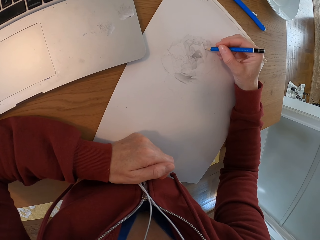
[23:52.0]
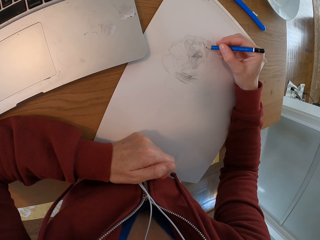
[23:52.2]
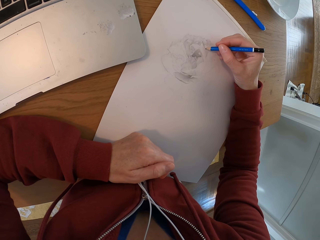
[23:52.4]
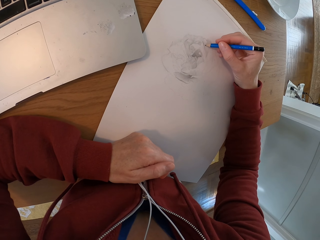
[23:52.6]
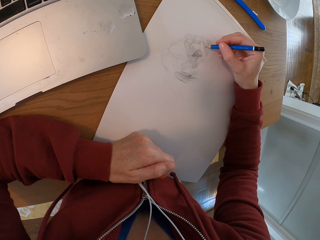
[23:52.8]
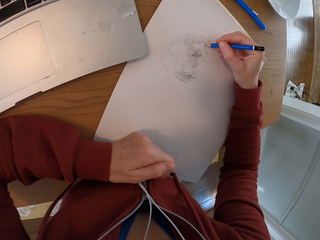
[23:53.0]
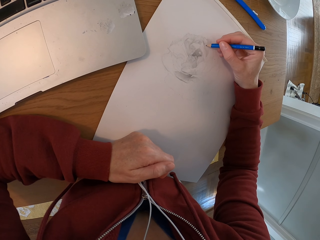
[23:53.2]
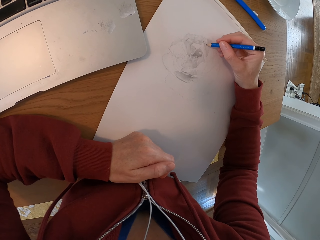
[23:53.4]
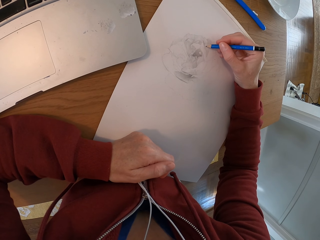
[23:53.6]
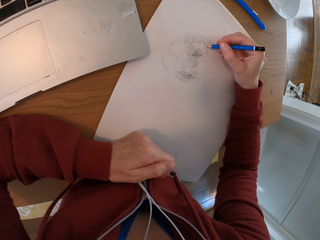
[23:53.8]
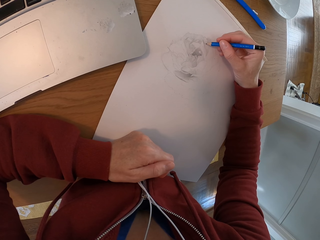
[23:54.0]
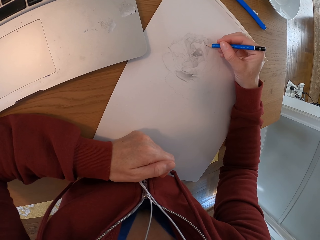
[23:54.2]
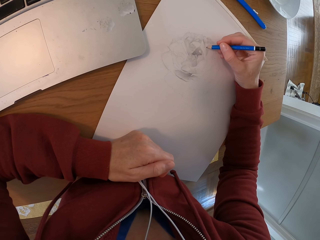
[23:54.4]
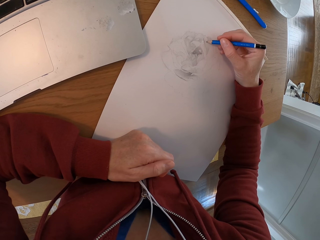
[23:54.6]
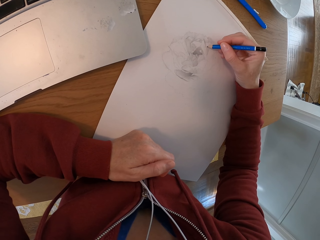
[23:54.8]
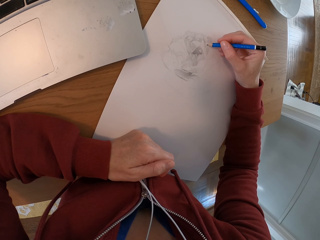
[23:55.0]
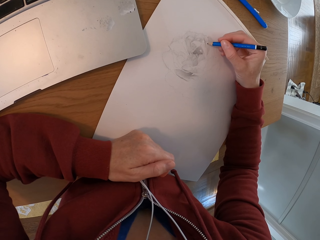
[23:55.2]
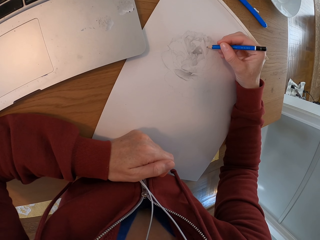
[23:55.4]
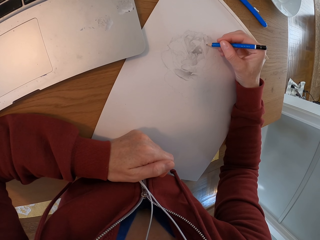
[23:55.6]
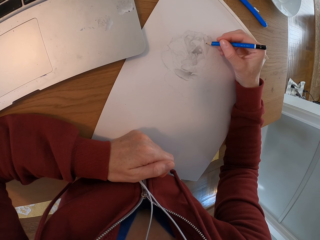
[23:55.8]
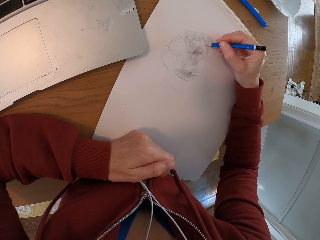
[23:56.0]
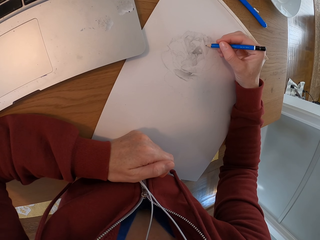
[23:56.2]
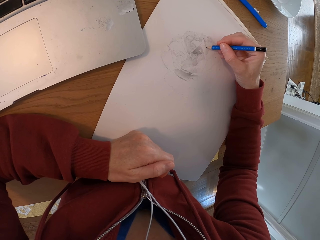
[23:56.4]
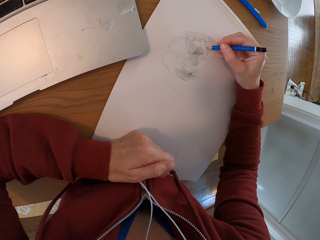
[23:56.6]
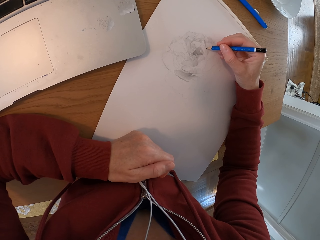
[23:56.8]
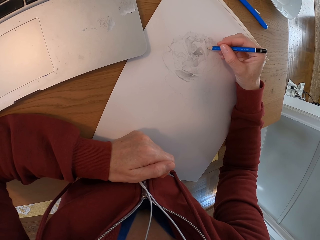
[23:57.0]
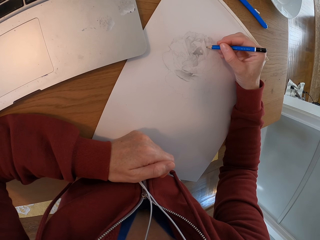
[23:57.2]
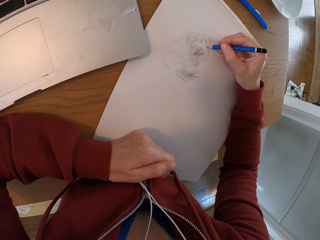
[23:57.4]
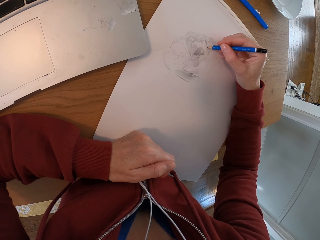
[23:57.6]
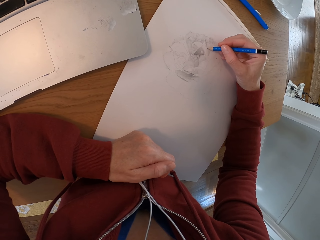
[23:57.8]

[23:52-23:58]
The camera wearer draws with a pencil on the drawing board.

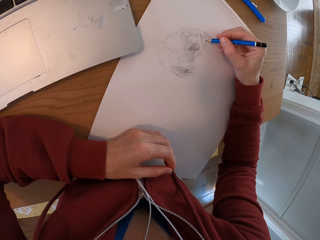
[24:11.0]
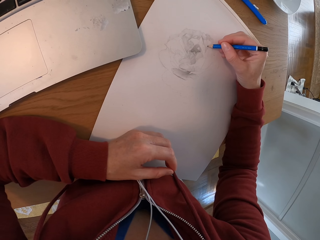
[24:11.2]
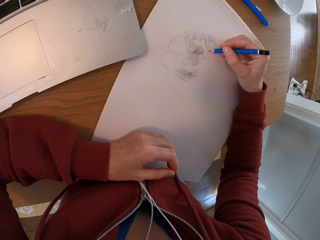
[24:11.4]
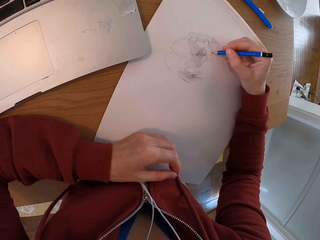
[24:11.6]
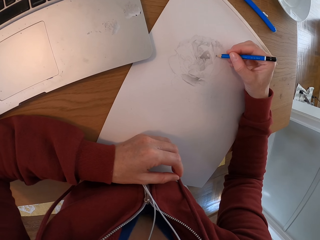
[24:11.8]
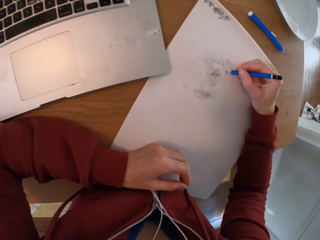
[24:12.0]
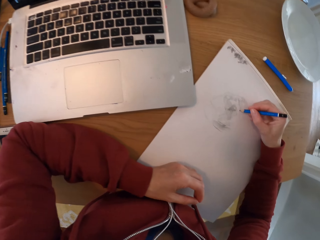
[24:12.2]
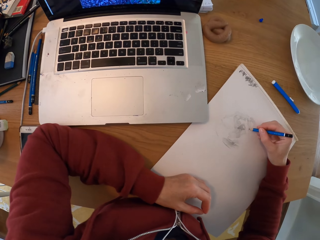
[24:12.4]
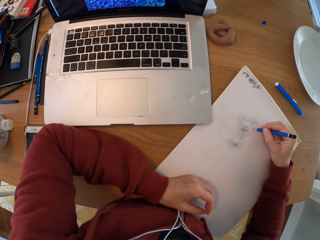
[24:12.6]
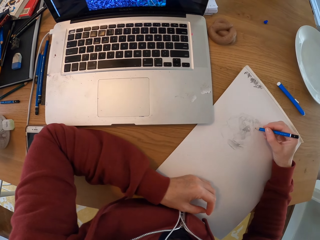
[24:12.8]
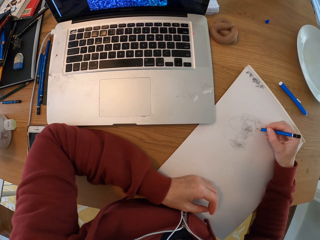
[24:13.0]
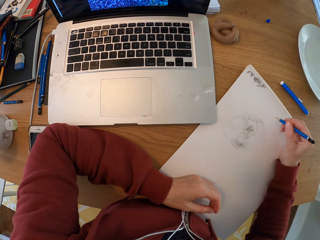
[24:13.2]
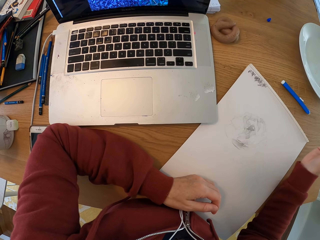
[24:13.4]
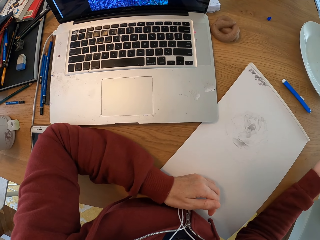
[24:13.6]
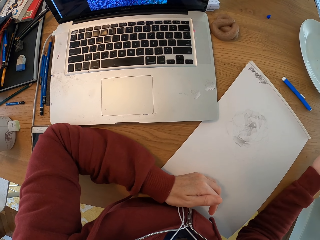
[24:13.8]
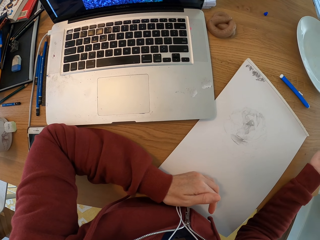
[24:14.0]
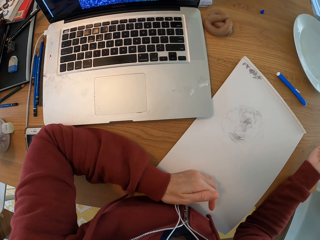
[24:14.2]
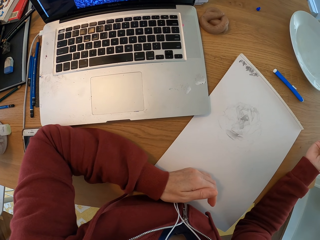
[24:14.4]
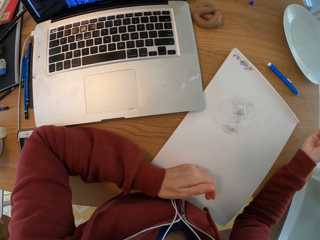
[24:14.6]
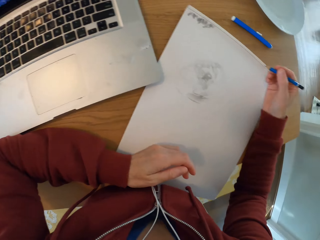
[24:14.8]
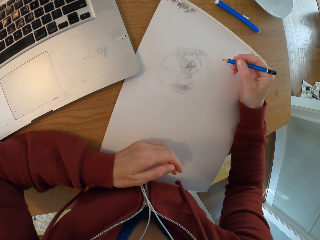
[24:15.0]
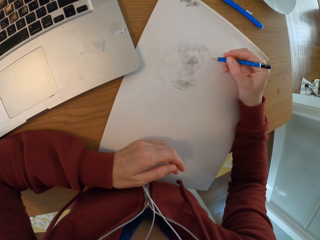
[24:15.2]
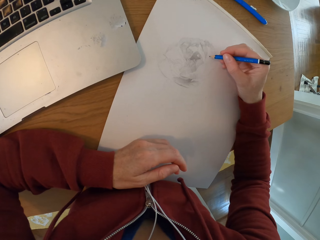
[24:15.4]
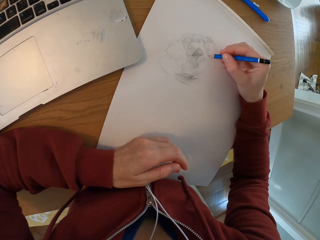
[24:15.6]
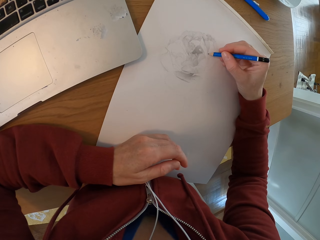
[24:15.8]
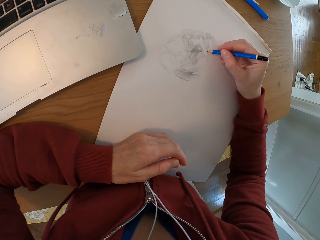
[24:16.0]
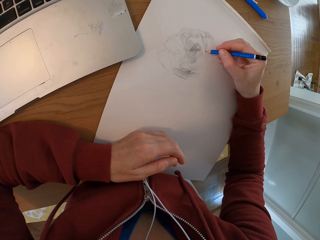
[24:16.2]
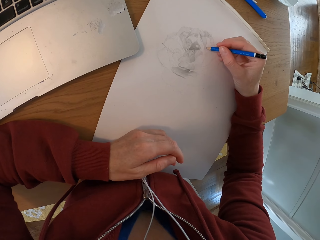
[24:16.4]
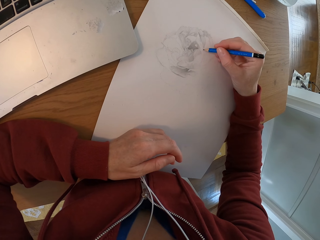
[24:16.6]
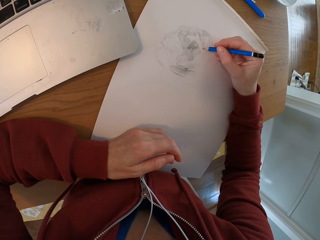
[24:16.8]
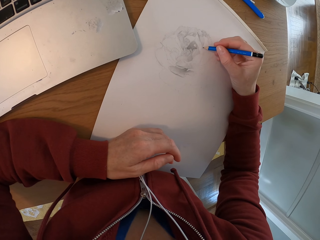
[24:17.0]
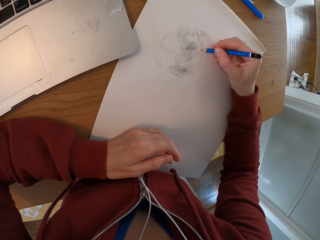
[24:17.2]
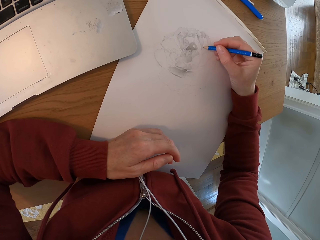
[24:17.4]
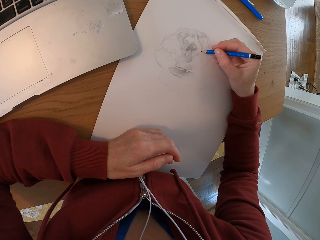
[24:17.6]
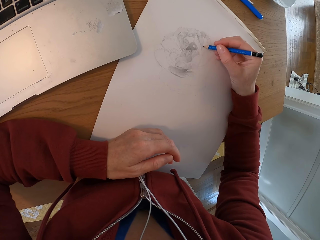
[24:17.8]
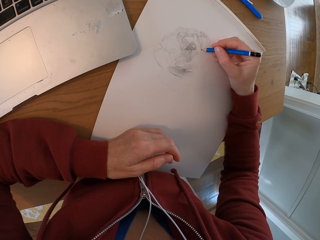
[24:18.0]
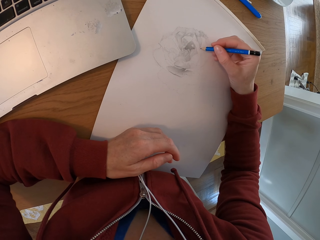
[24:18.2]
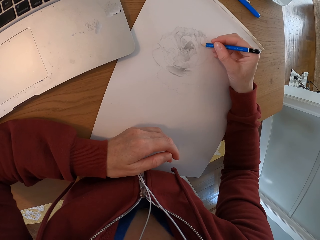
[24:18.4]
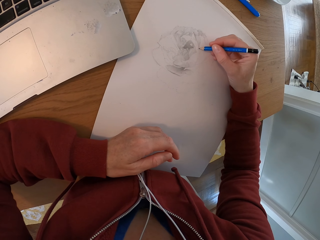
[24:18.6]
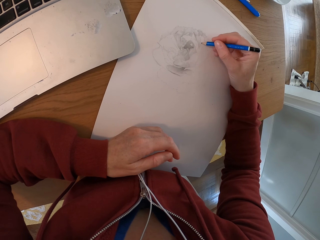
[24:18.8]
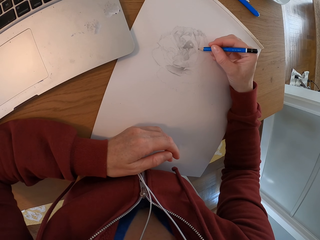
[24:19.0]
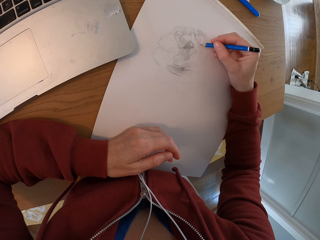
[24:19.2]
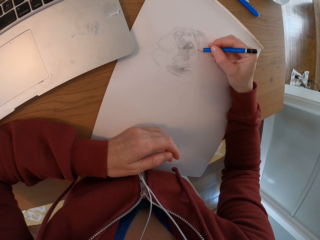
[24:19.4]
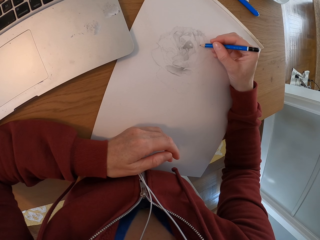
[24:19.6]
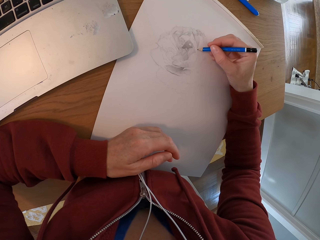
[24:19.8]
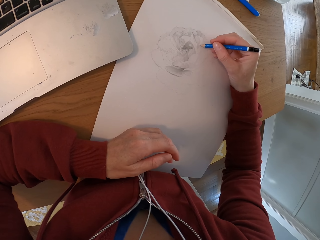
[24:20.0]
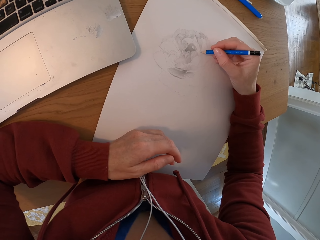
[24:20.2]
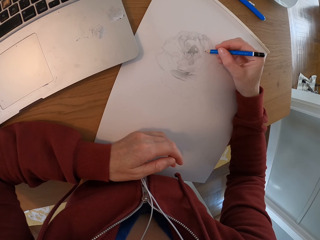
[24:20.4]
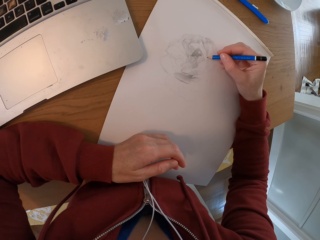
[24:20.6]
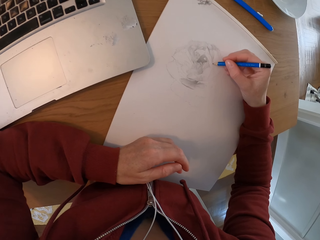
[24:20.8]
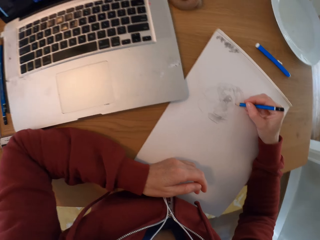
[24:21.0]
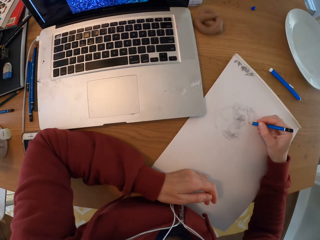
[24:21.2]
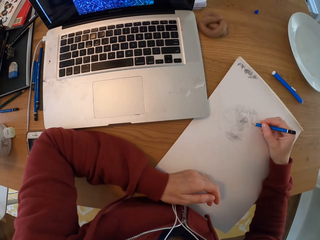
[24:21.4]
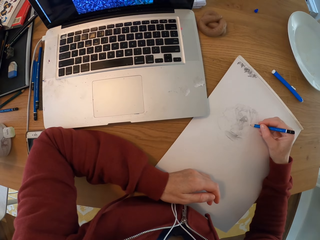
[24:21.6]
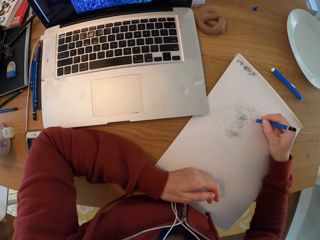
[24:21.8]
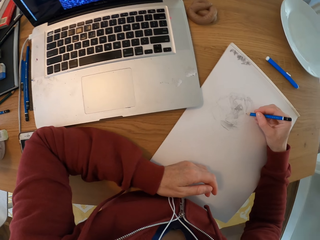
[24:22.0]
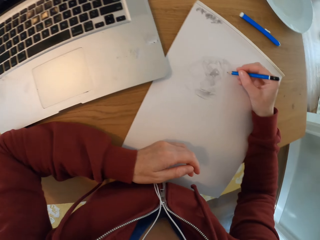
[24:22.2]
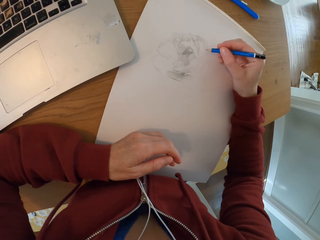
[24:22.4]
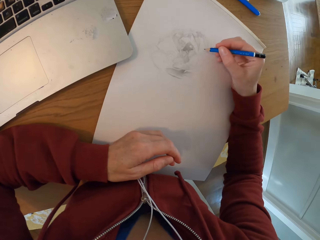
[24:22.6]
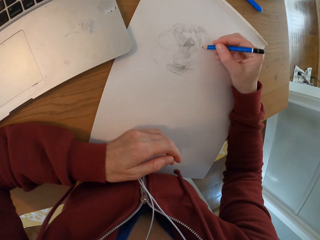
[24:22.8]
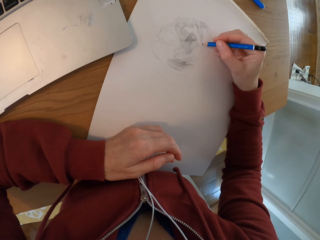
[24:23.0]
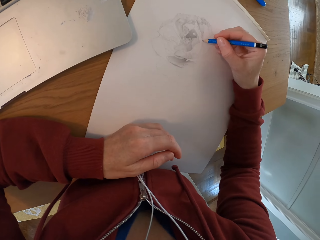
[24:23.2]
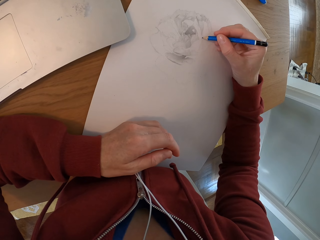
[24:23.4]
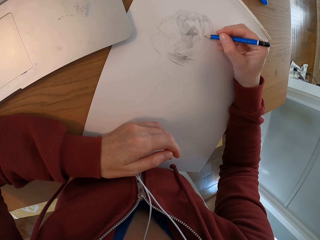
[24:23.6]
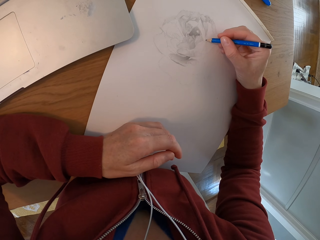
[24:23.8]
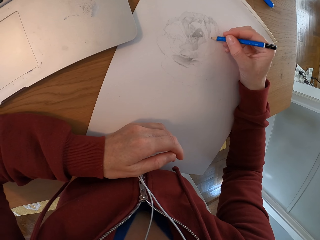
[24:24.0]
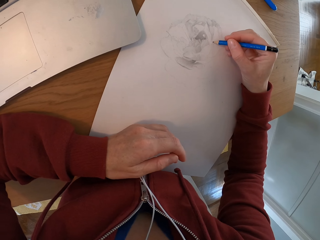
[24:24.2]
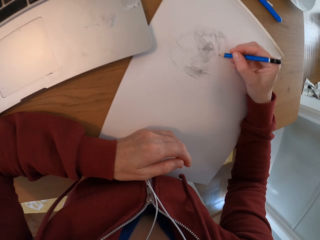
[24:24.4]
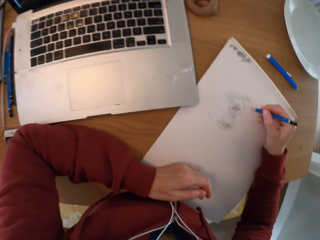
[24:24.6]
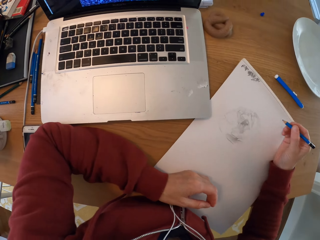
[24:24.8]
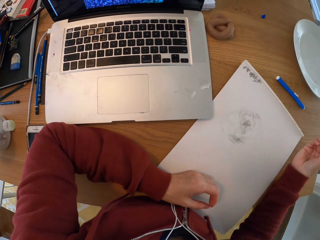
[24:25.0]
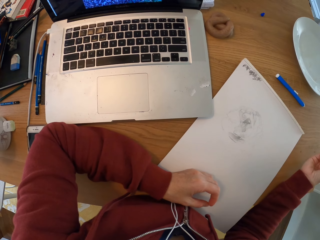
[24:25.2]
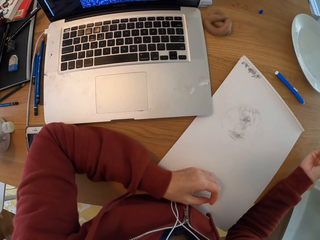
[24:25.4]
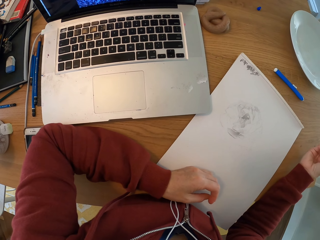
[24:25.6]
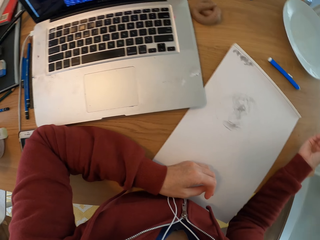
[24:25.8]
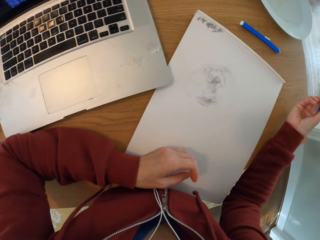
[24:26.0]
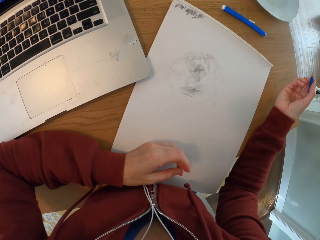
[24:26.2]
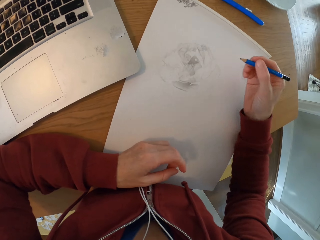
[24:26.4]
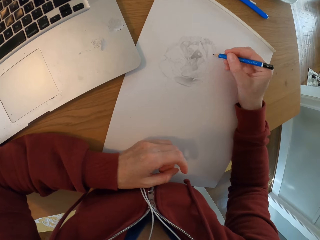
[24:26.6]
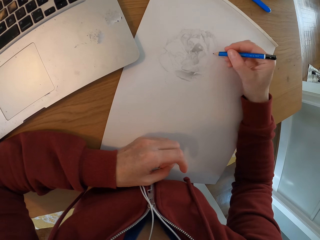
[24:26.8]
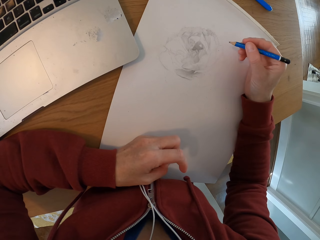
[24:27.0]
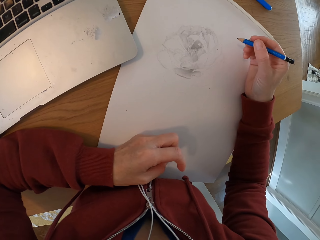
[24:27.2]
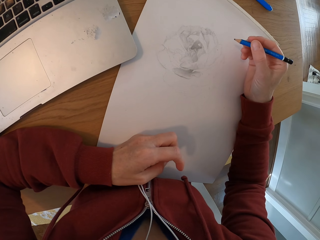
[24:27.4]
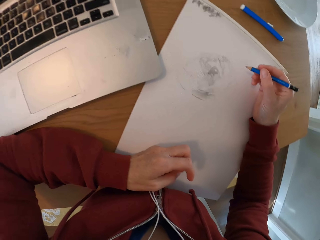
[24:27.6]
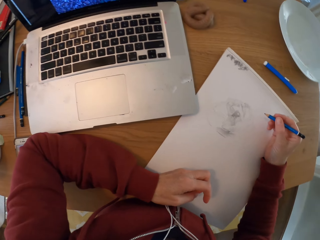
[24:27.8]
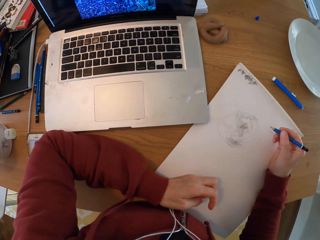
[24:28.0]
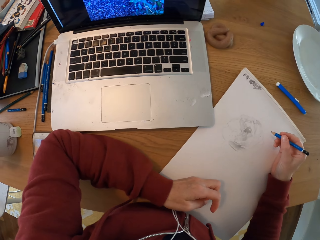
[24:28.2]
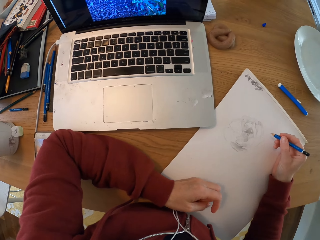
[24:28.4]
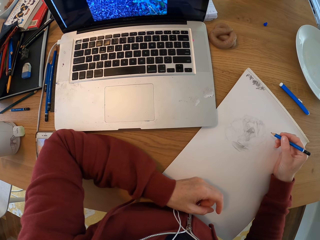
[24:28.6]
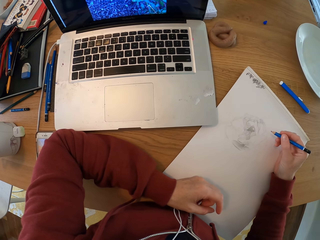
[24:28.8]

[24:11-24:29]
The camera wearer draws with a pencil on the drawing board and checks the laptop. They turn around the room. They draw with a pencil on the drawing board. They draw again. They check the laptop. They turn around the room.
